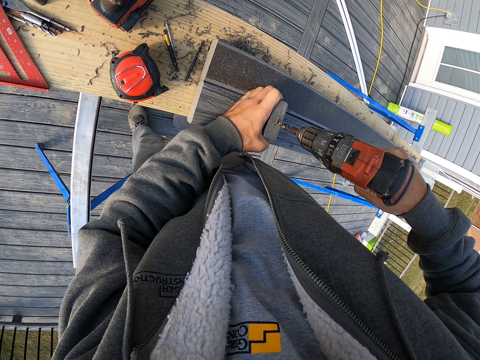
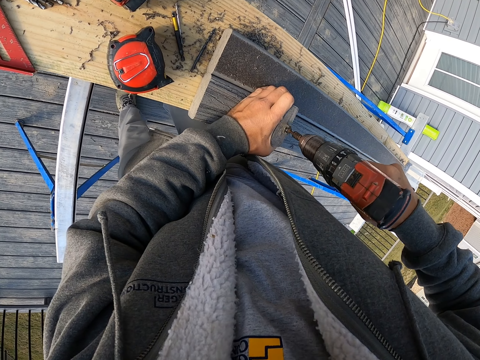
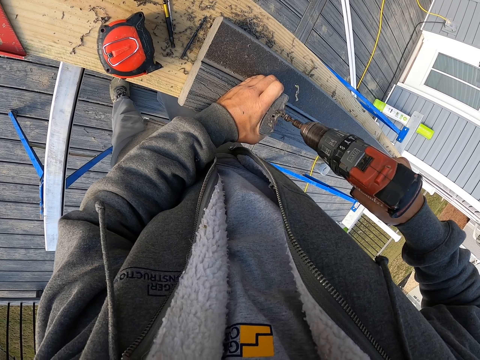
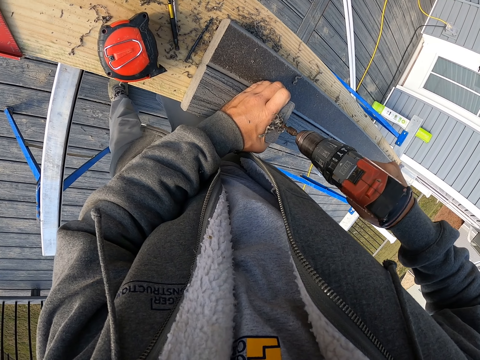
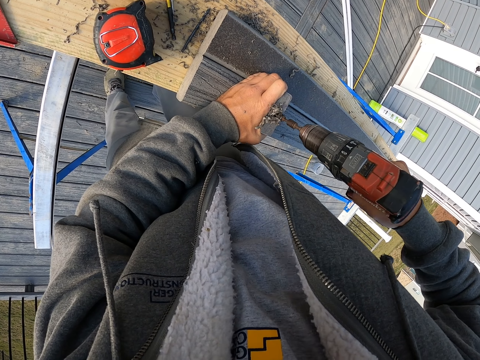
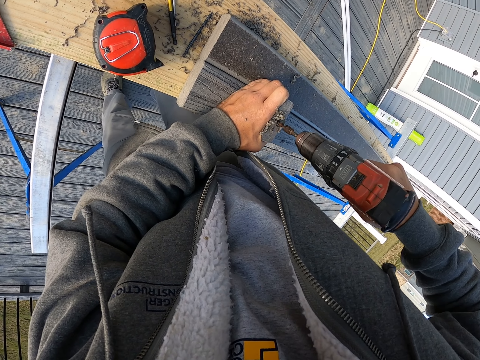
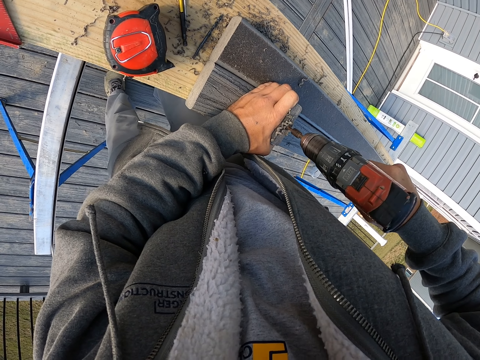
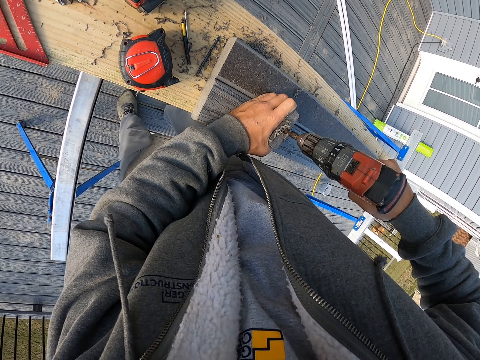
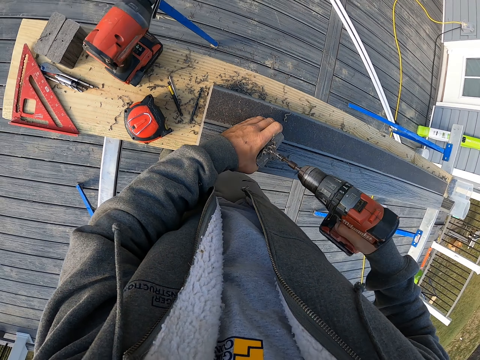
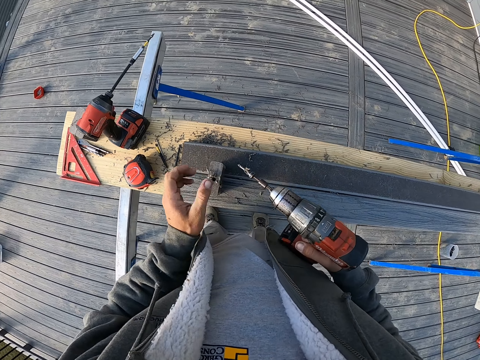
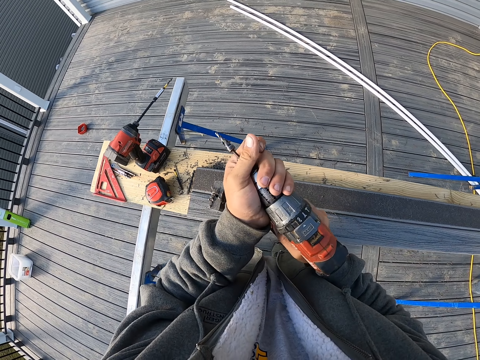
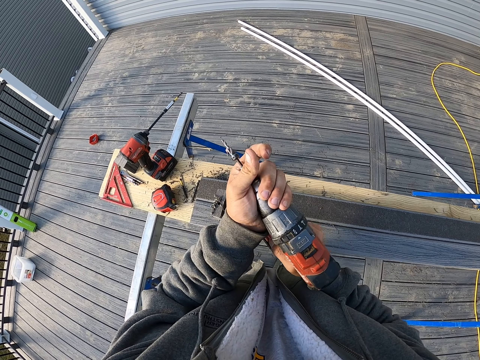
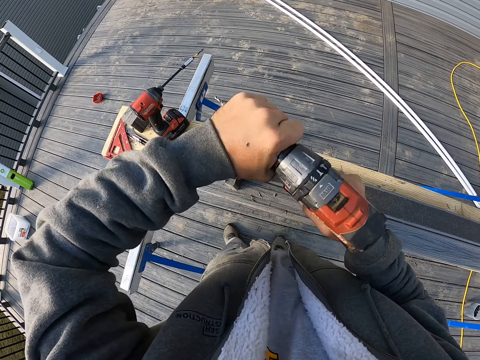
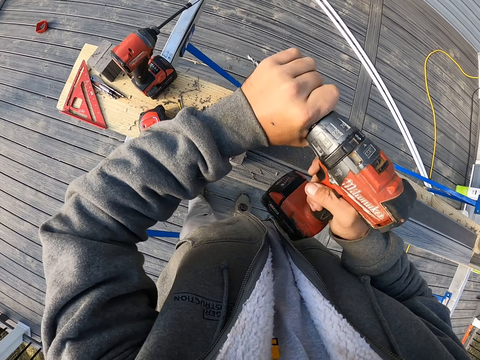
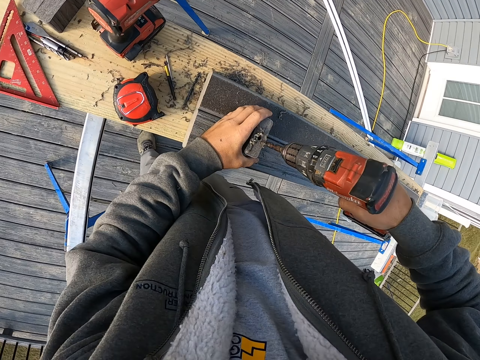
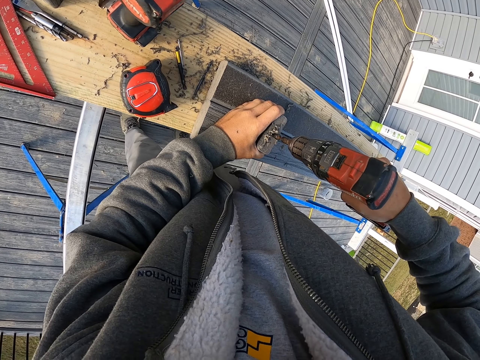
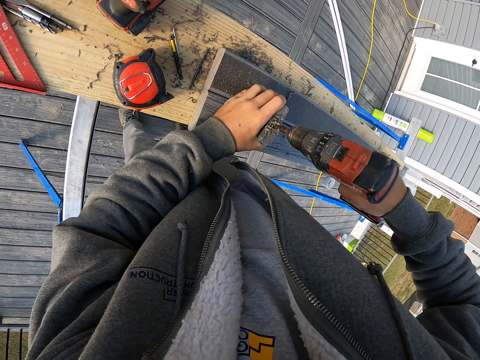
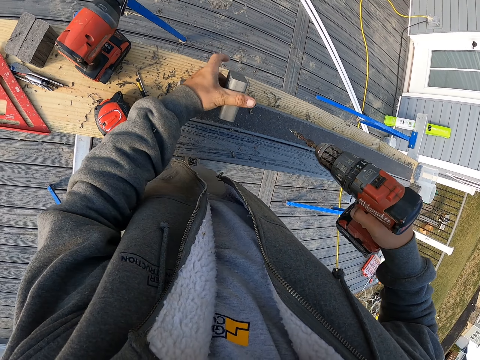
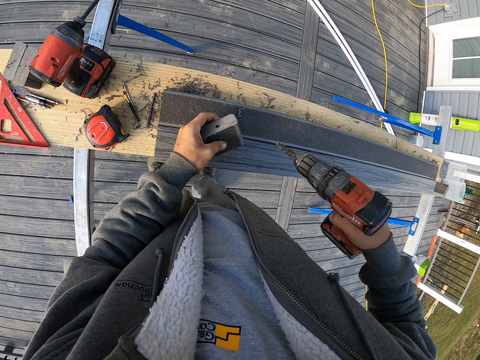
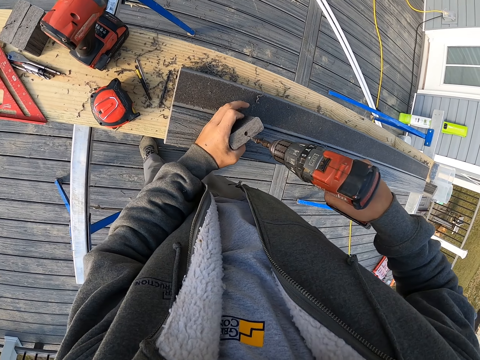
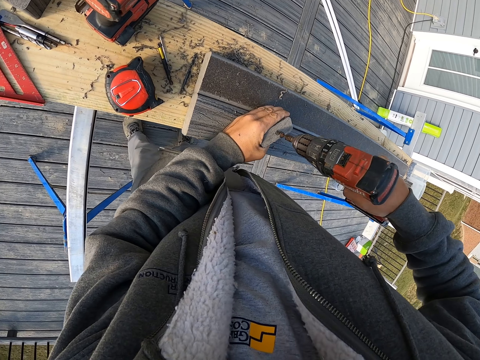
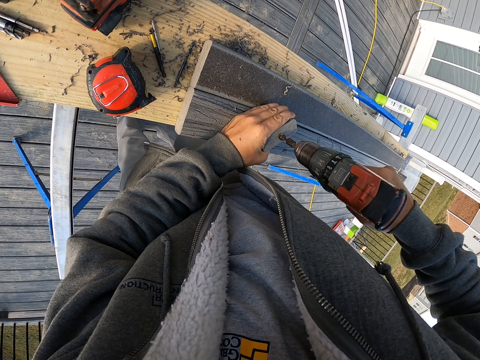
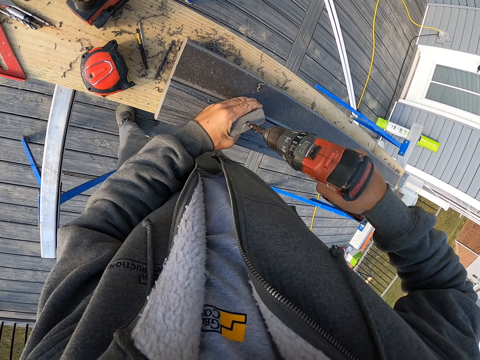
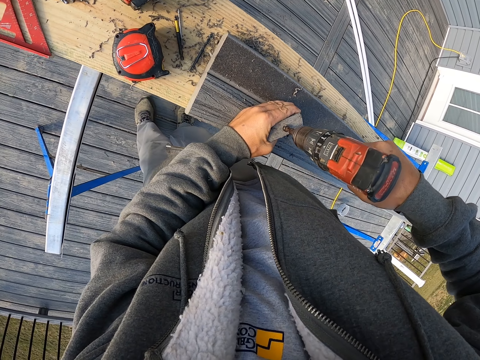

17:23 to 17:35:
The camera wearer touches the drill bit. They drill a hole into the piece of wood.

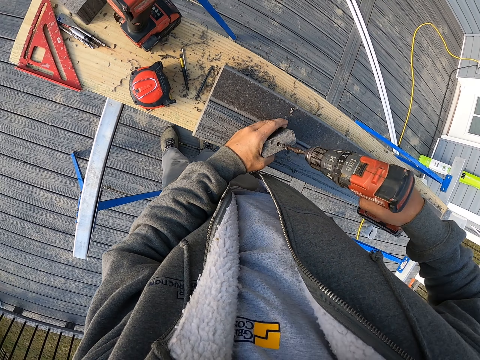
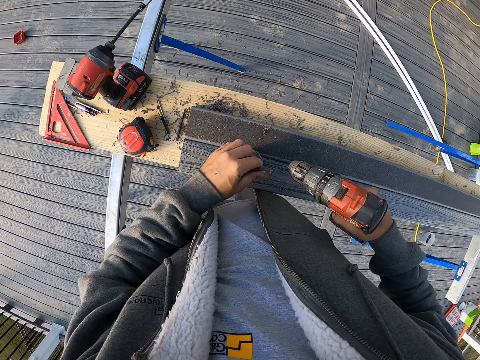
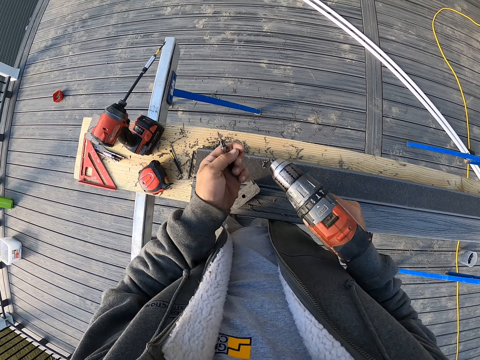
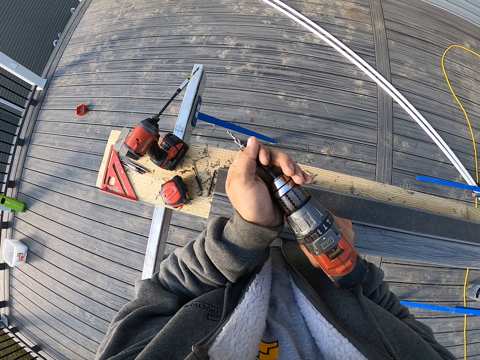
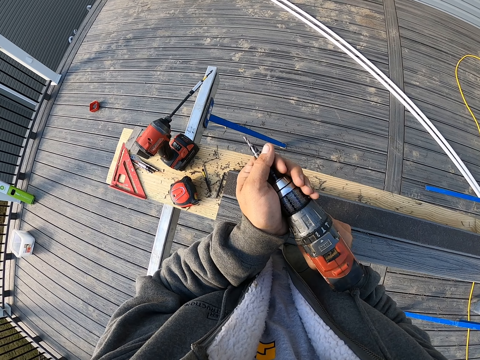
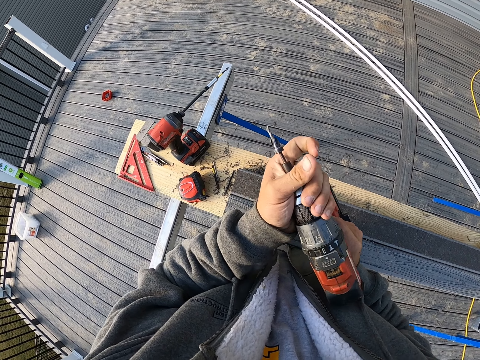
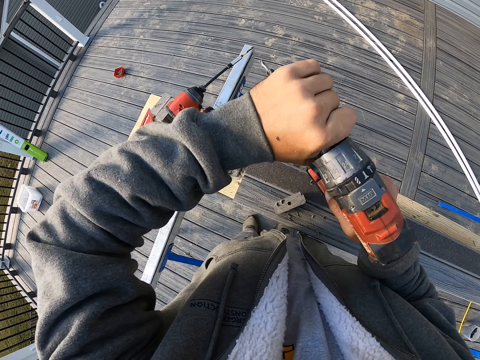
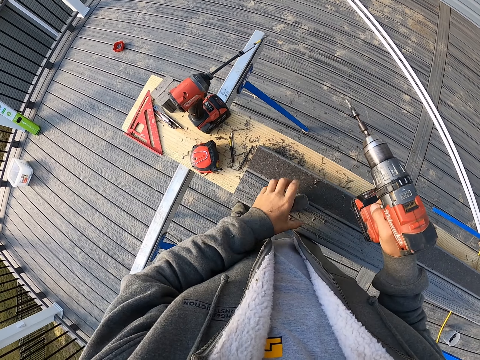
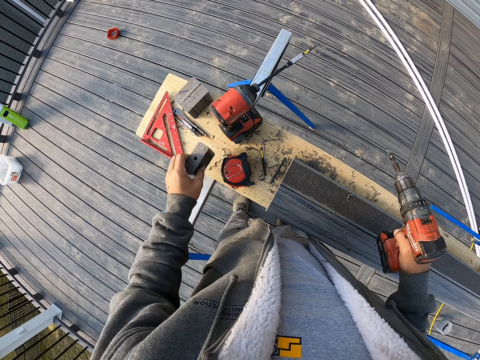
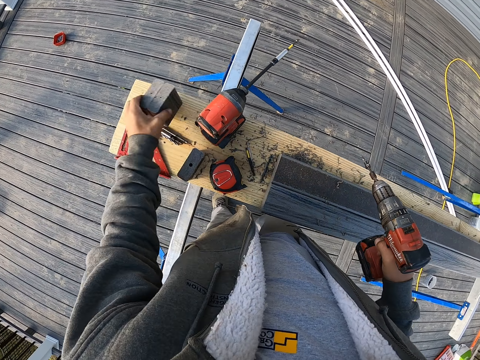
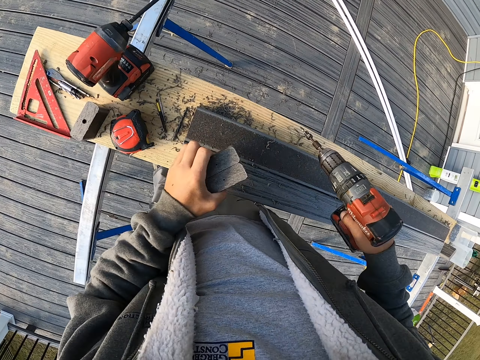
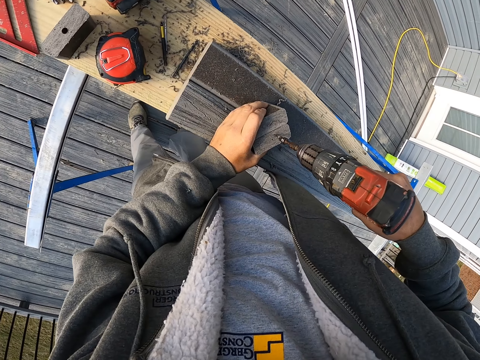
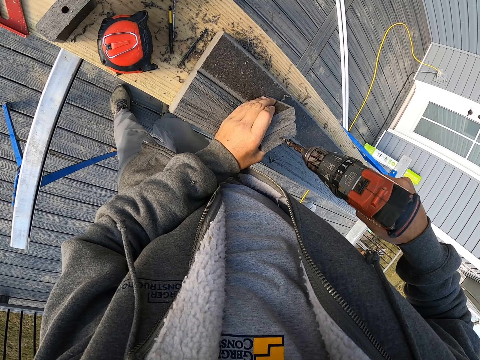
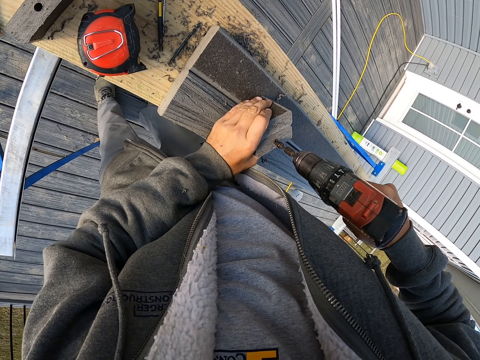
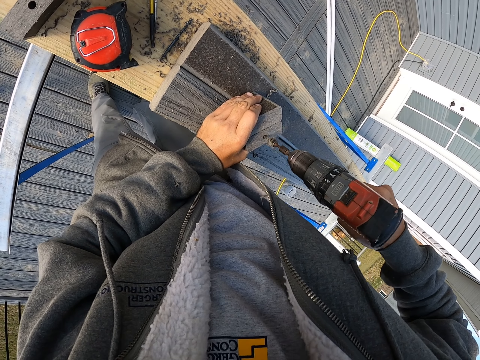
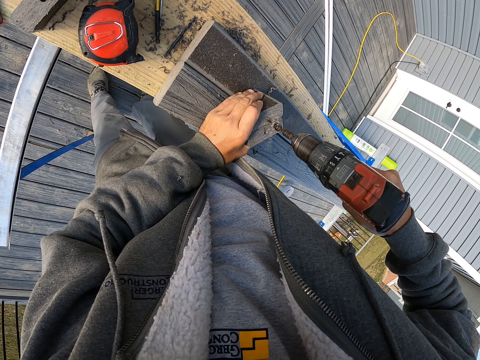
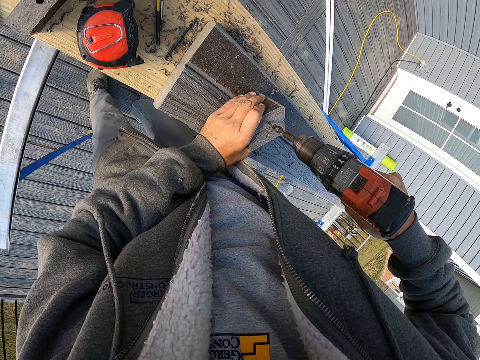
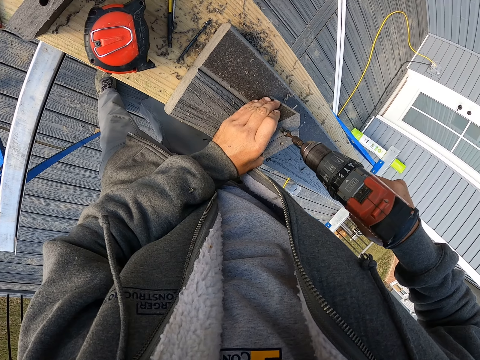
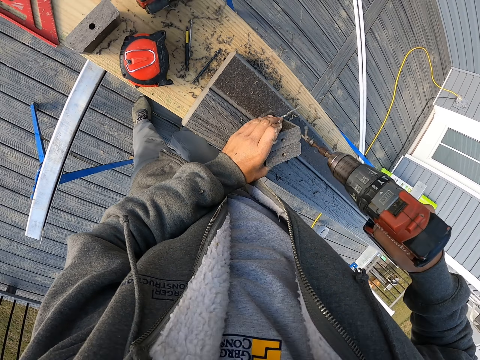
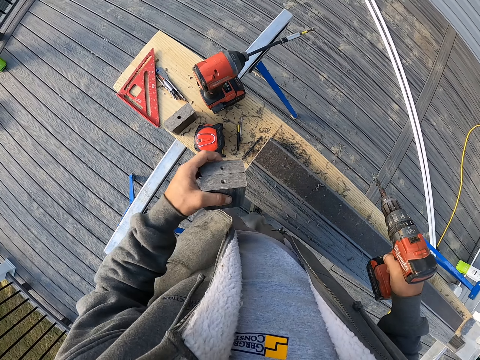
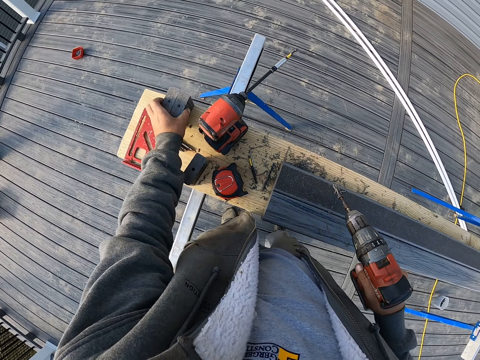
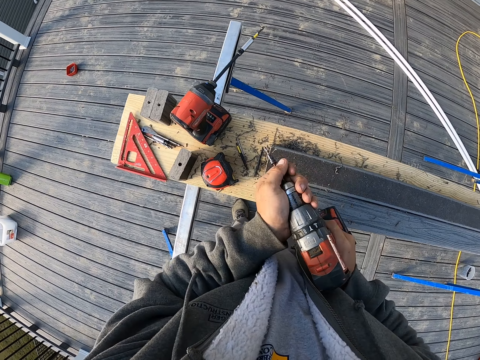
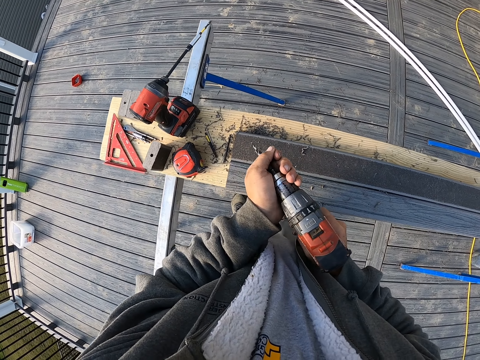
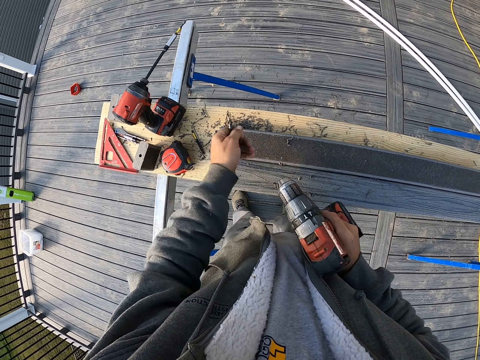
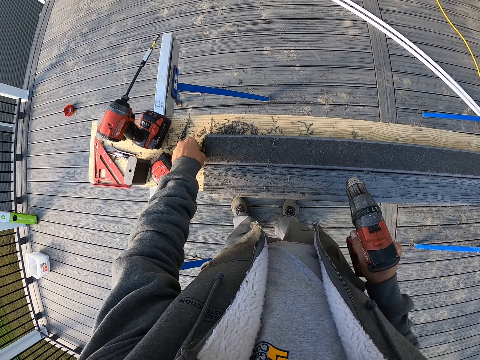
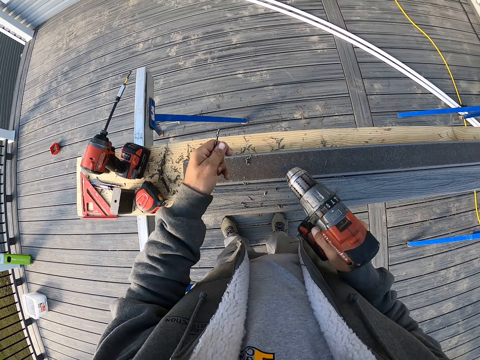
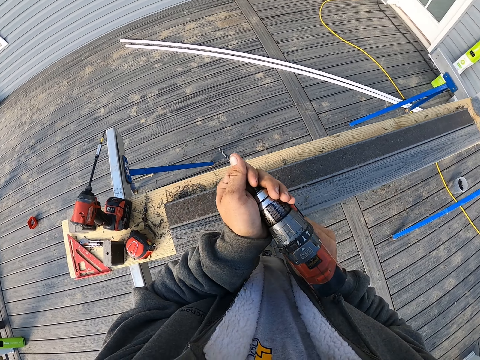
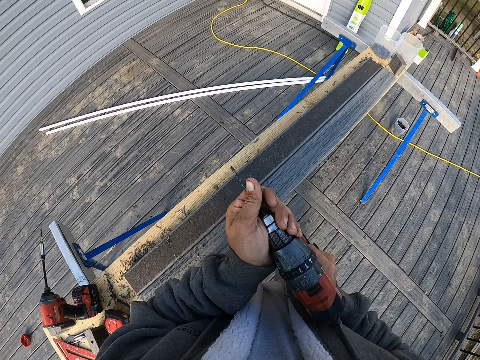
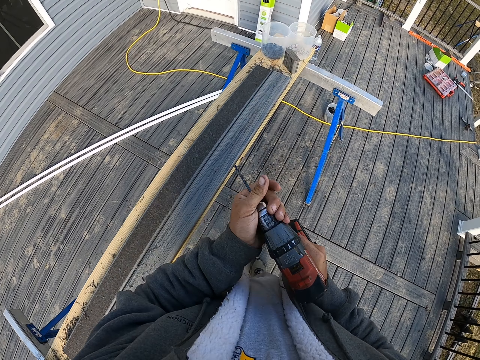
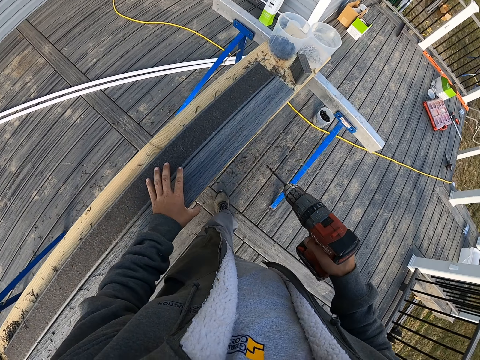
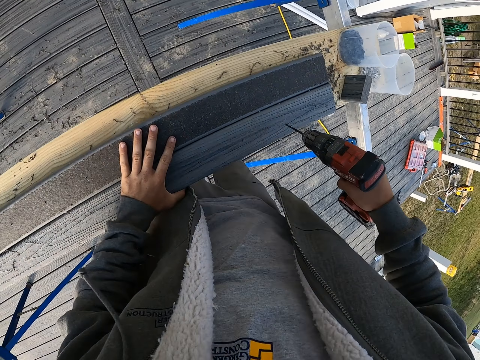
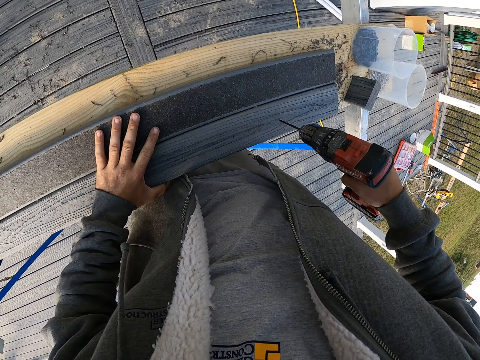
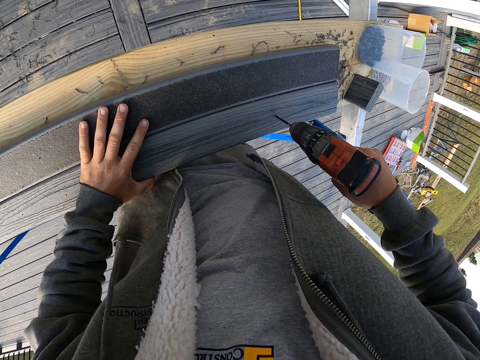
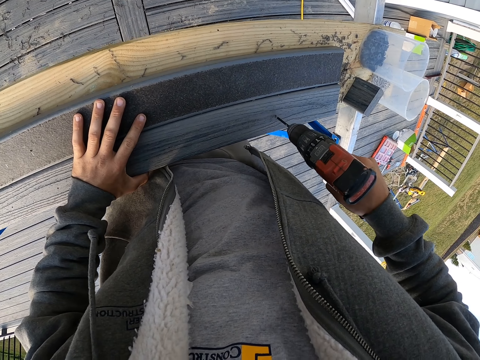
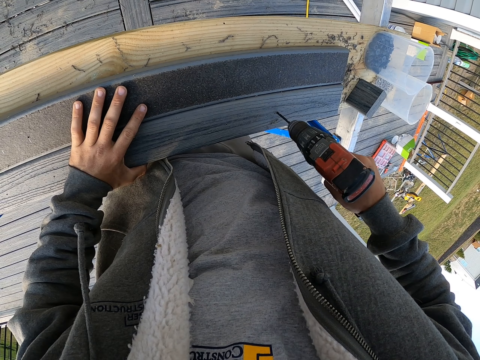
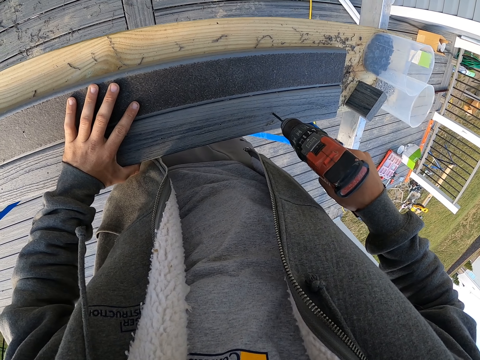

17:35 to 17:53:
The camera wearer picks up the drill bit. They put the drill bit in the drill. They put the piece of wood on the wood. They pick up pieces of wood. They drill holes into the pieces of wood. They put the pieces of wood on the wood. They remove the drill bit from the chuck. They put the drill bit on the wood. They pick up a drill bit from the surface. They insert the drill bit in the chuck. They hold the wood. They drill holes in the big wood.
